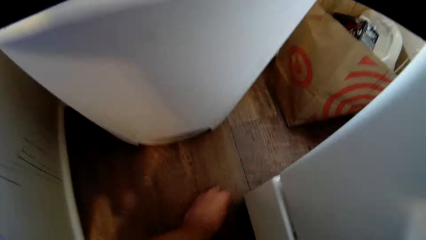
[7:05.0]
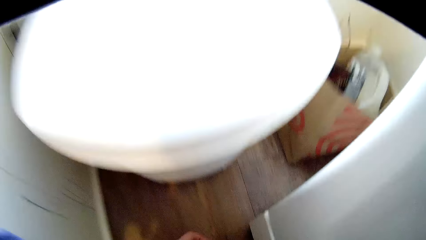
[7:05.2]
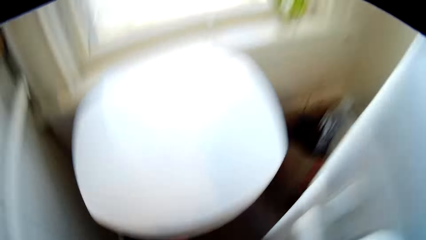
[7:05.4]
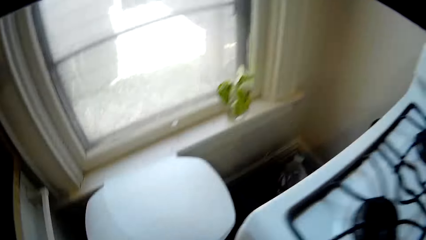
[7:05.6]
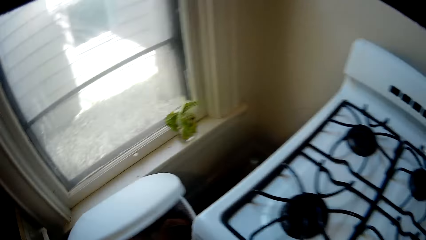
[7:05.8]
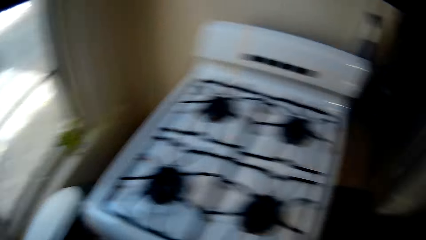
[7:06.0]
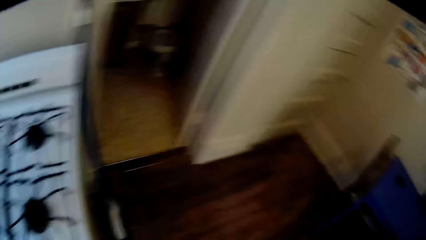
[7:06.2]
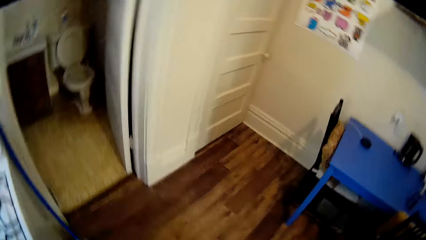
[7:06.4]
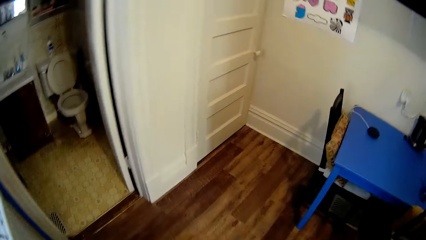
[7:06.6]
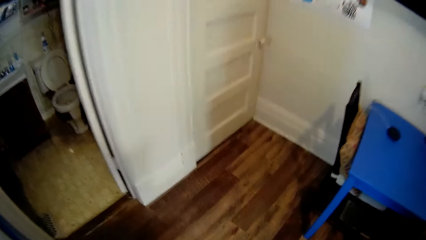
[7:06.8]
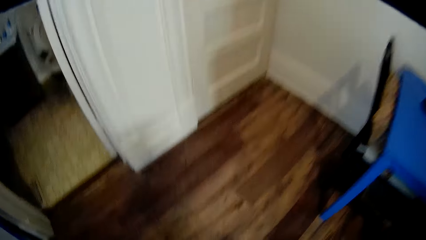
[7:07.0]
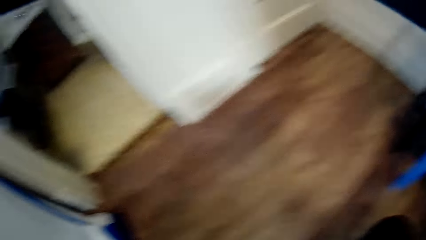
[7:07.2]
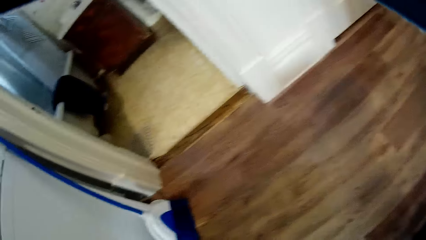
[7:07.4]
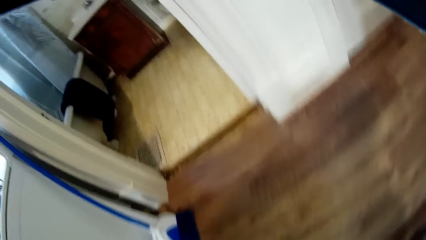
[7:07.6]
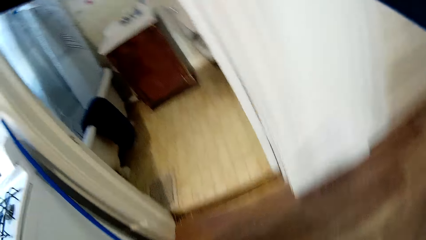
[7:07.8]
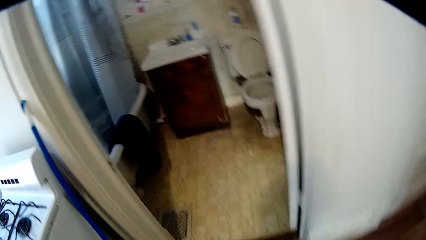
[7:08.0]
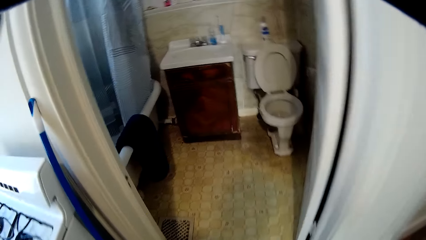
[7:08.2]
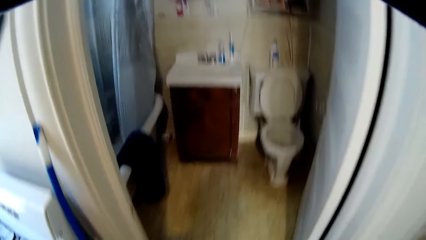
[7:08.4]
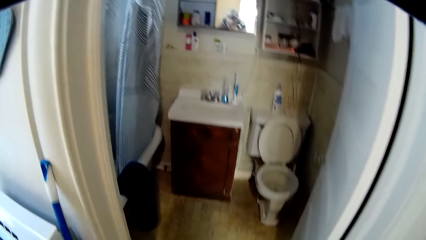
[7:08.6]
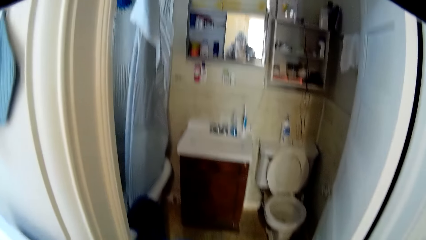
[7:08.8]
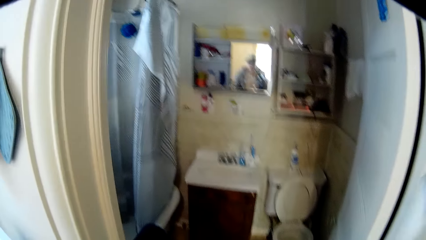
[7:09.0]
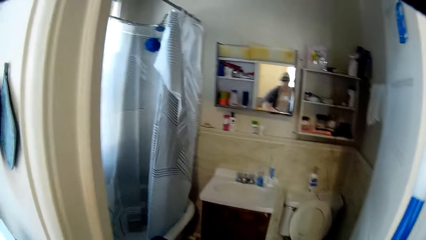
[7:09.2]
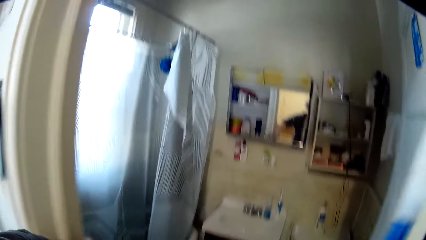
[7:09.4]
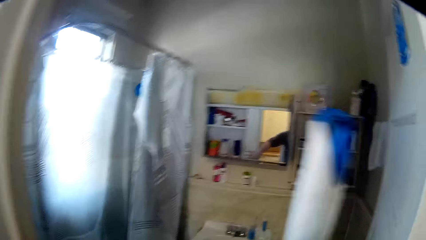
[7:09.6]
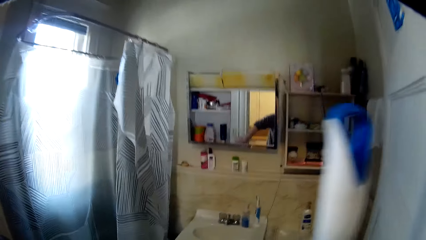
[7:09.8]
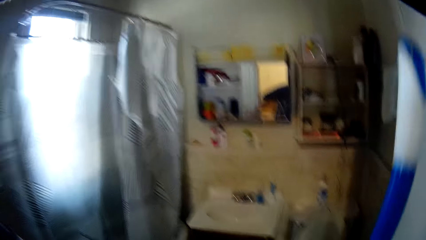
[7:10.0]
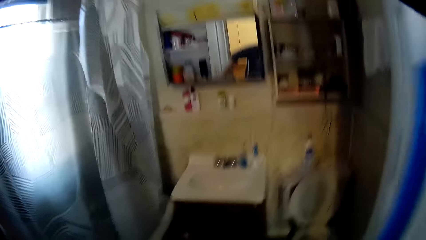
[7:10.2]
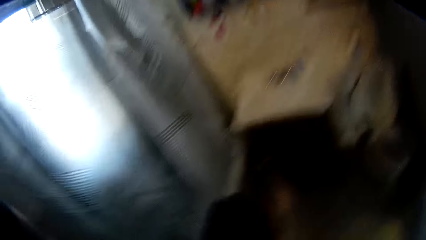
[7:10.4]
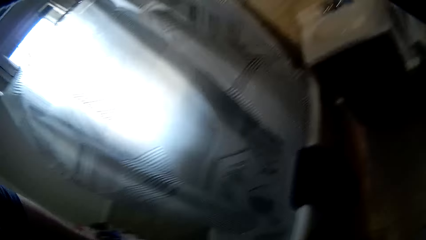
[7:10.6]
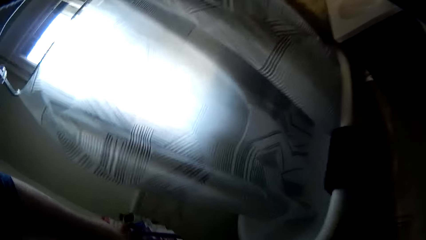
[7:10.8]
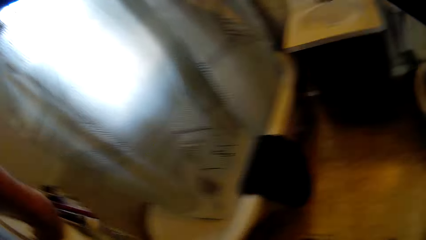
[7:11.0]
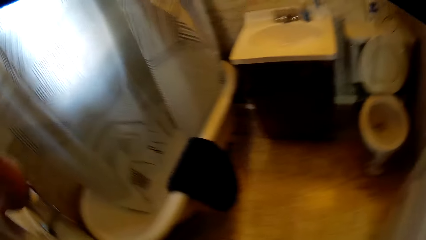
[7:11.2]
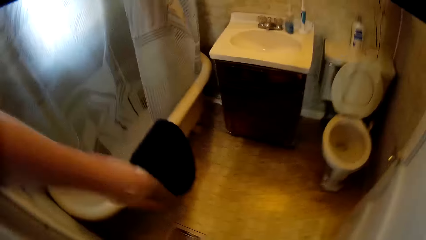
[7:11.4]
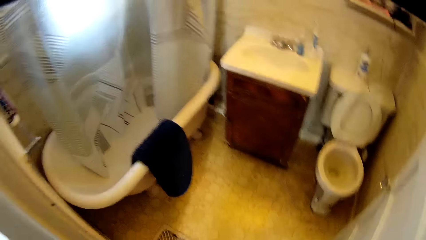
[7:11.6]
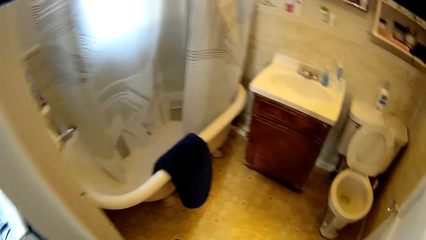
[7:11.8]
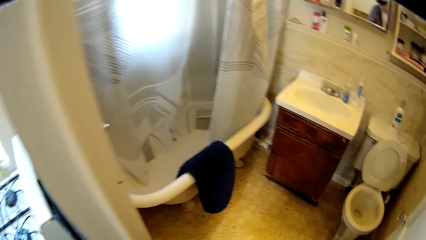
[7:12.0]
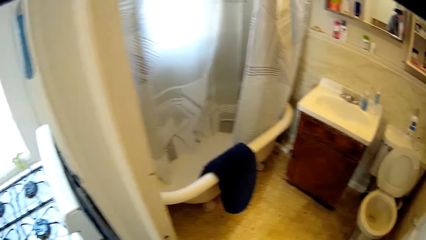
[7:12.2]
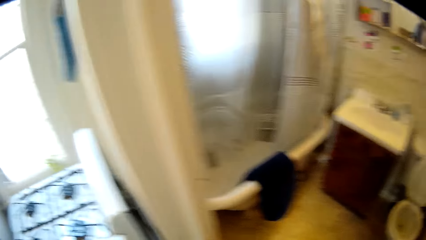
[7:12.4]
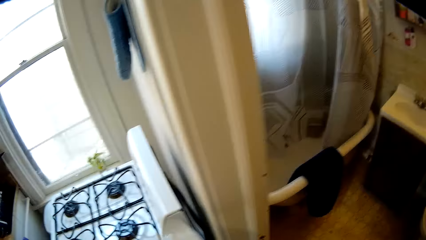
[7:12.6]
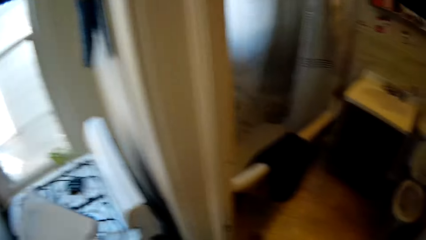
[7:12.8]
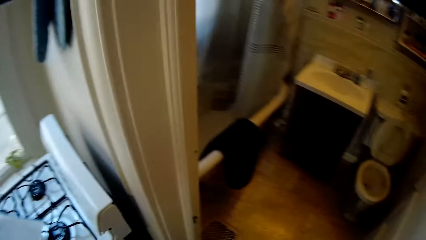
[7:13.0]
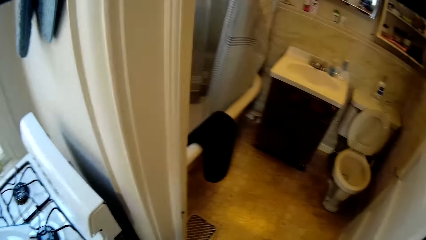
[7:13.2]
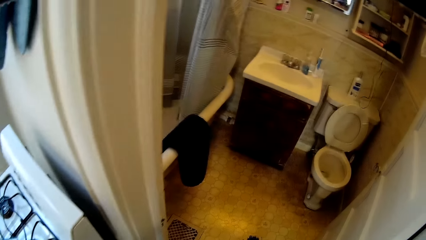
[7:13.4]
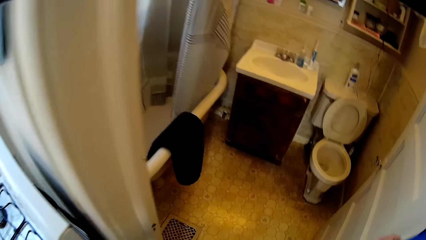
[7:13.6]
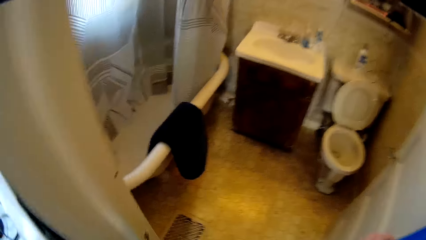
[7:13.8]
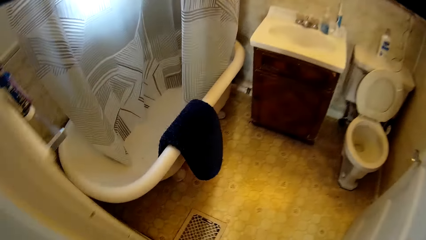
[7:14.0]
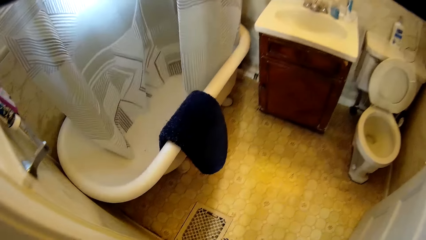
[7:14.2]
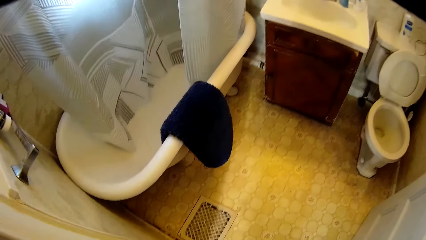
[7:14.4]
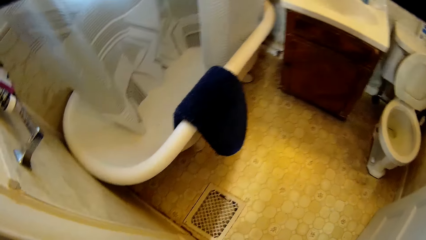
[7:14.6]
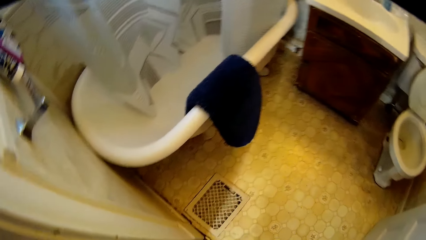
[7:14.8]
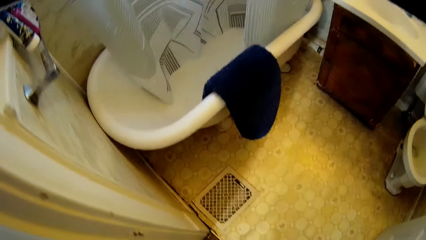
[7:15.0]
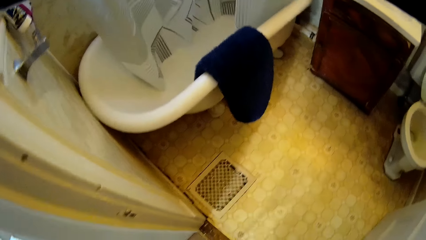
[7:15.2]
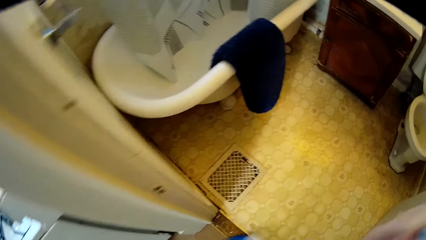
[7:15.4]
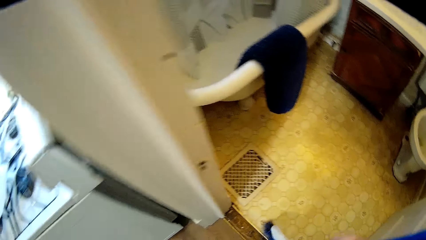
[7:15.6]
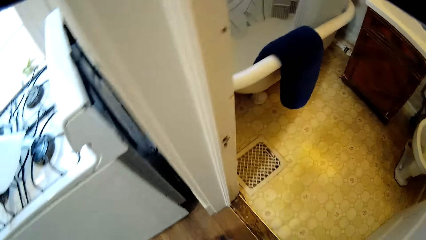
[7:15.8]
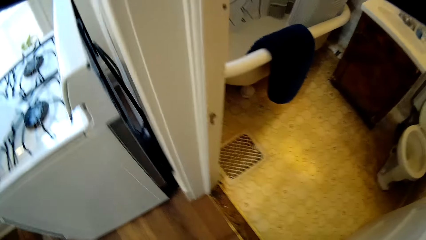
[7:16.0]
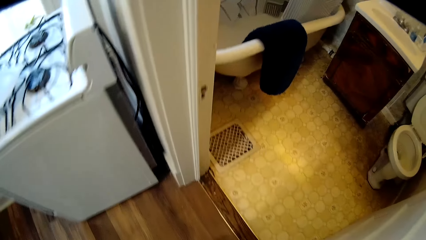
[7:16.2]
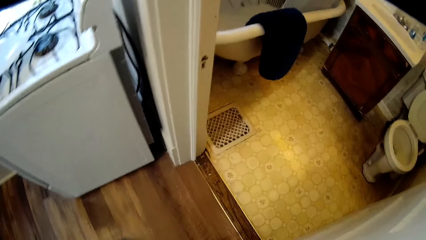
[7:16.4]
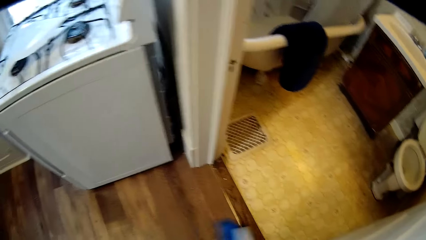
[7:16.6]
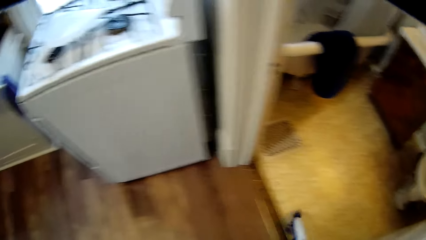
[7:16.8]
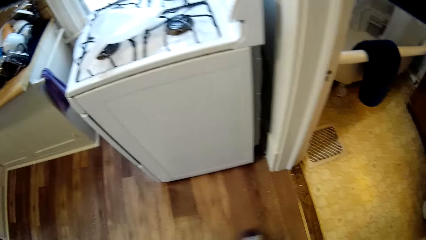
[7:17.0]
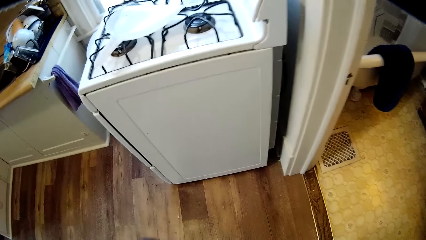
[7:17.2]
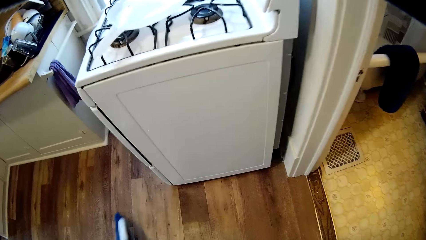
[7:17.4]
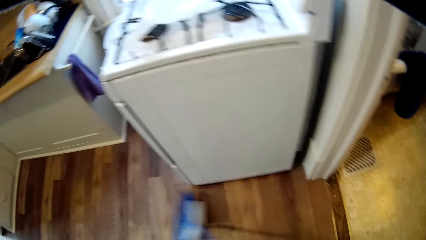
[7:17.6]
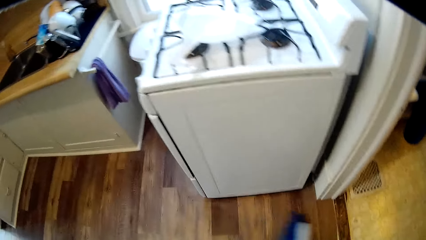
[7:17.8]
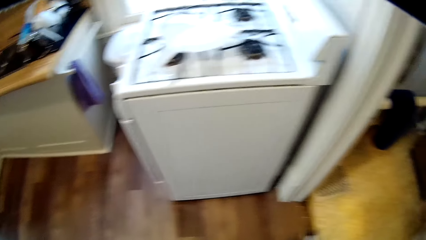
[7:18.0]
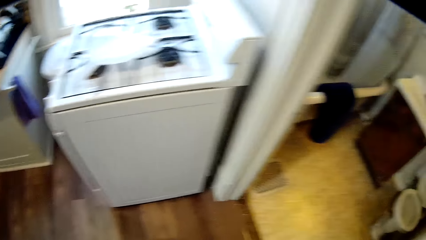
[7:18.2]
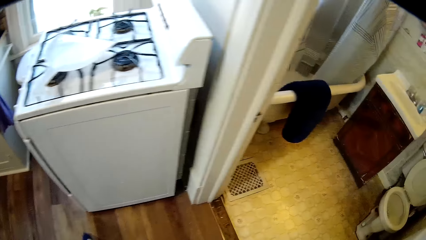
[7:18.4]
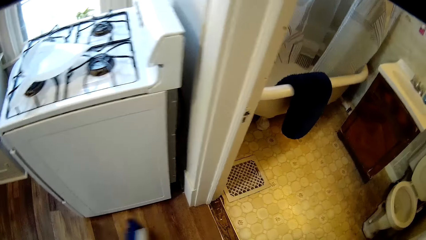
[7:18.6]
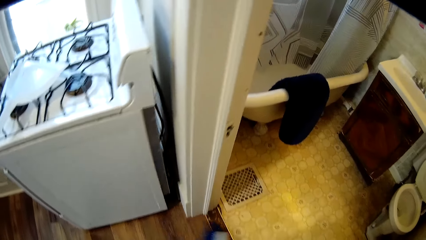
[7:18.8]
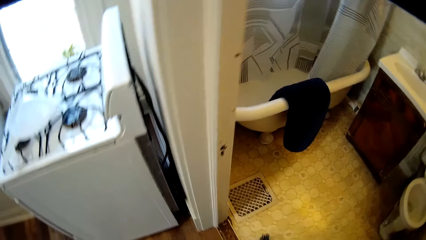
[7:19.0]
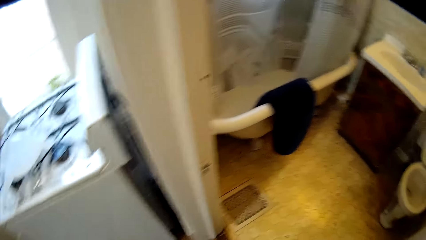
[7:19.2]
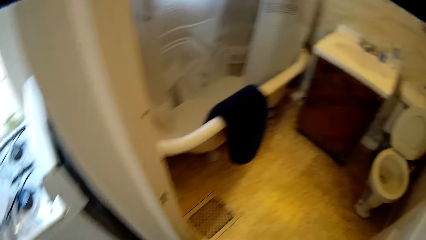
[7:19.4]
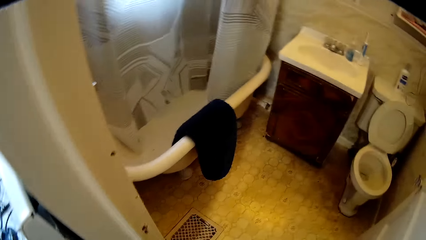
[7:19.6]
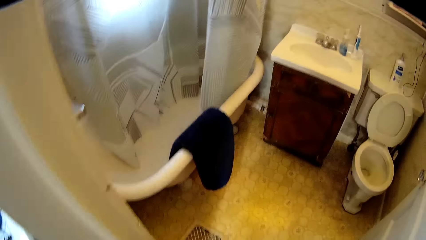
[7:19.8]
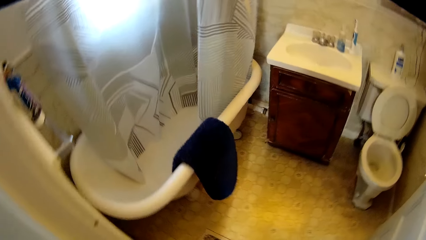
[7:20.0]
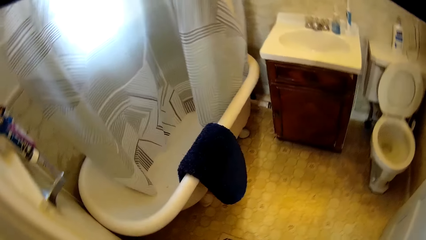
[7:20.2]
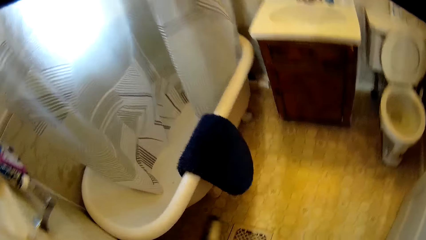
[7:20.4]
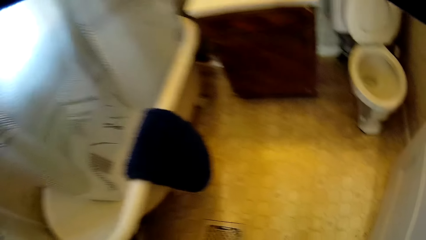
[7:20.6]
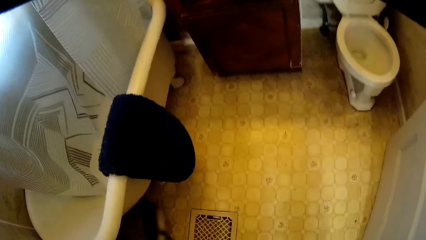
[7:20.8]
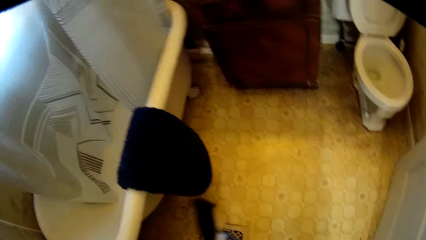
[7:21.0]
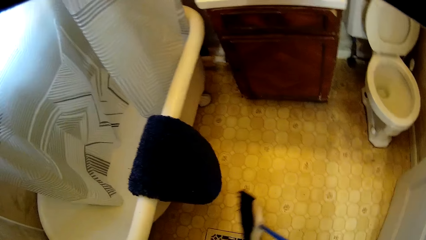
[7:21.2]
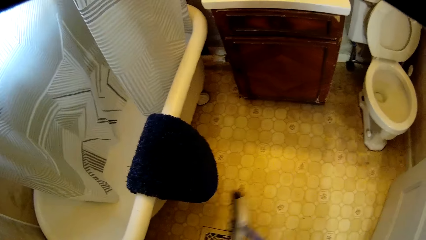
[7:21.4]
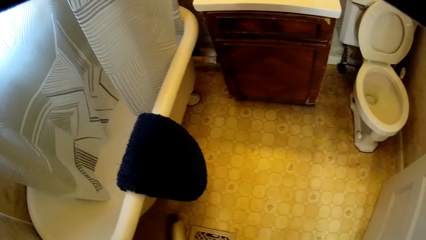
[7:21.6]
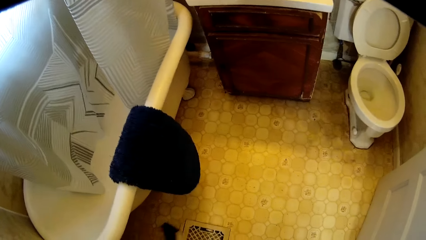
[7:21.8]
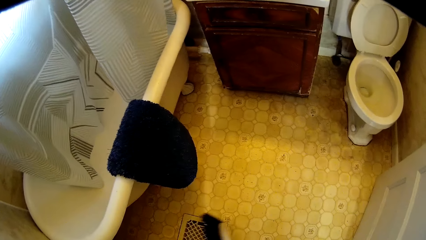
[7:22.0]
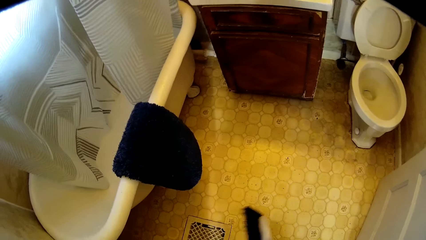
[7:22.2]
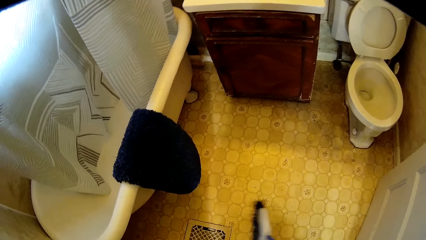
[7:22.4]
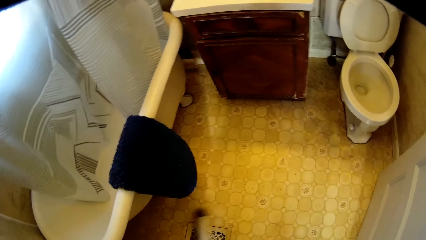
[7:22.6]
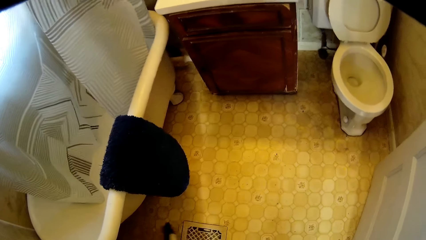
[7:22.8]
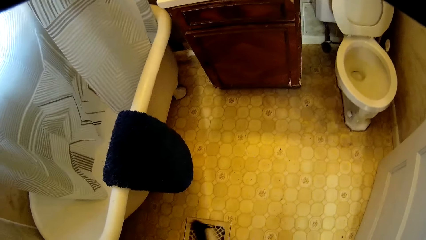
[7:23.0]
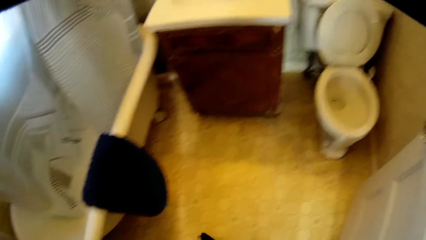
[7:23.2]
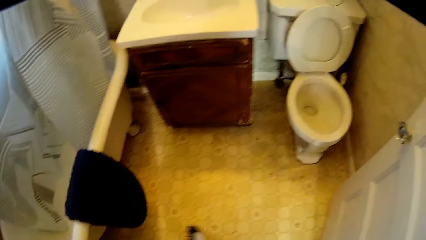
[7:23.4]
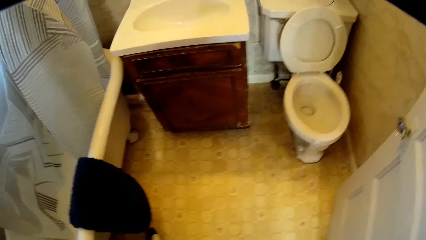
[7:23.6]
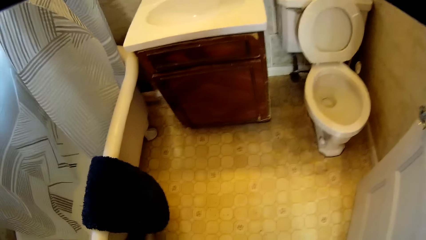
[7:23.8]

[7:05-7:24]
The camera wearer picks something to the ground. They pick the sweeping brush. They sweep the floor and sweep the bathroom.
